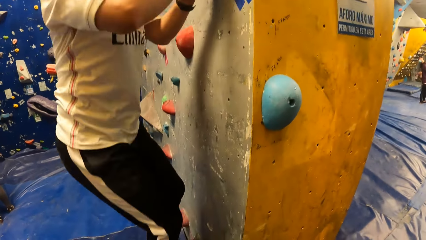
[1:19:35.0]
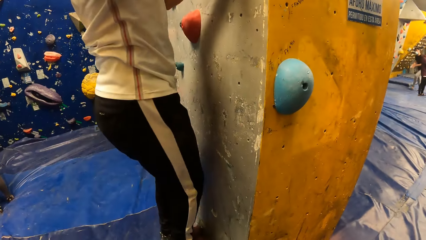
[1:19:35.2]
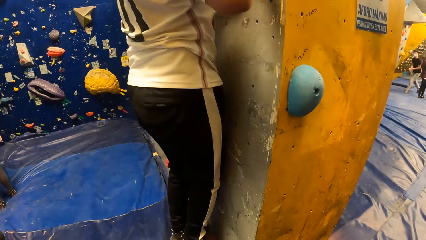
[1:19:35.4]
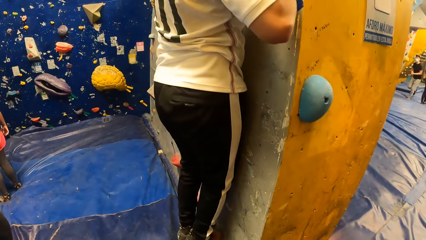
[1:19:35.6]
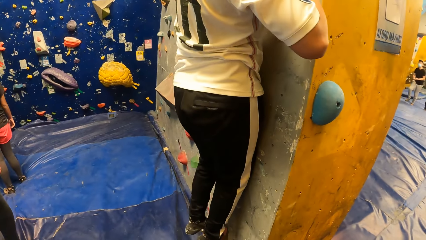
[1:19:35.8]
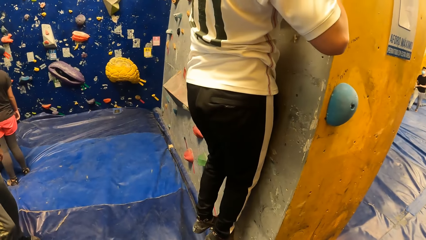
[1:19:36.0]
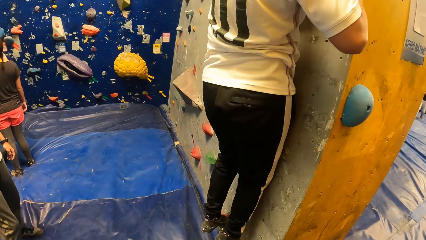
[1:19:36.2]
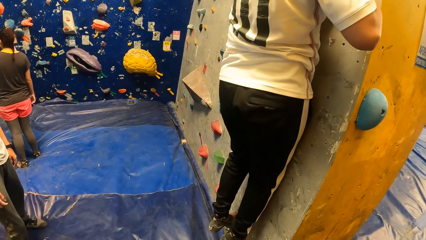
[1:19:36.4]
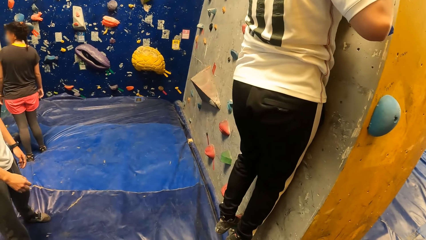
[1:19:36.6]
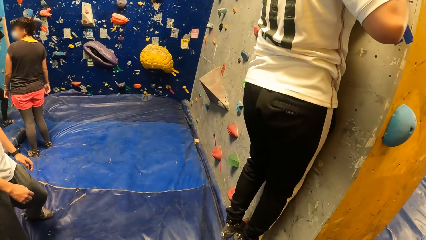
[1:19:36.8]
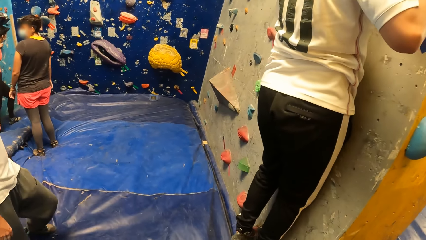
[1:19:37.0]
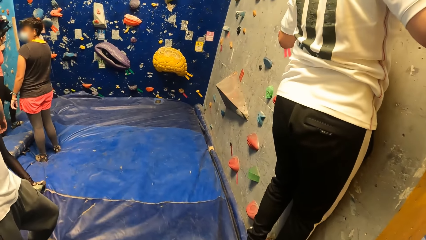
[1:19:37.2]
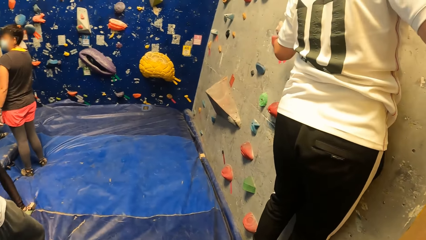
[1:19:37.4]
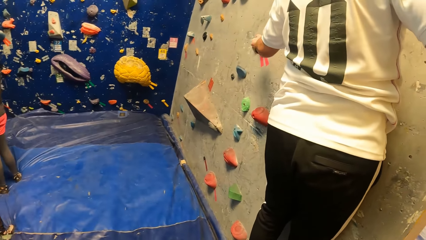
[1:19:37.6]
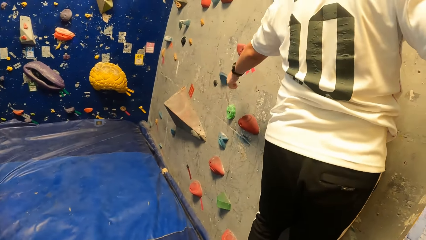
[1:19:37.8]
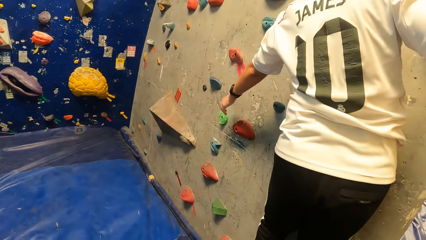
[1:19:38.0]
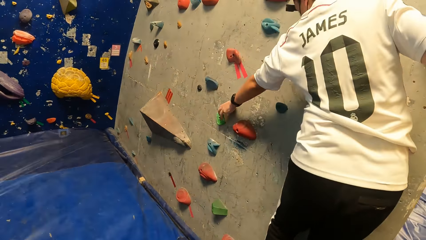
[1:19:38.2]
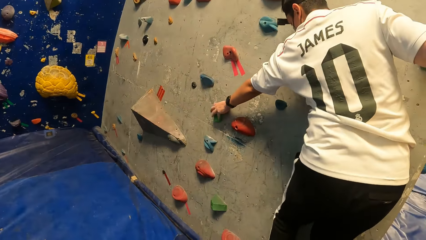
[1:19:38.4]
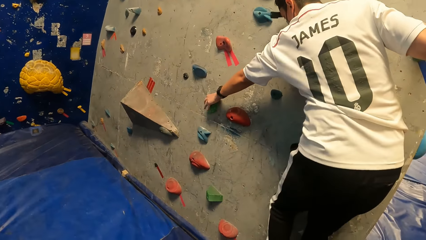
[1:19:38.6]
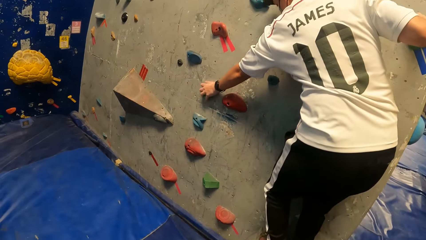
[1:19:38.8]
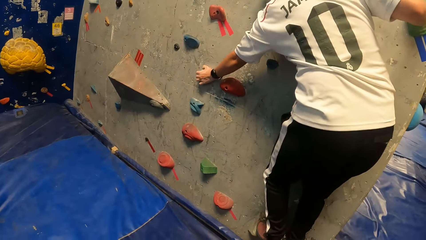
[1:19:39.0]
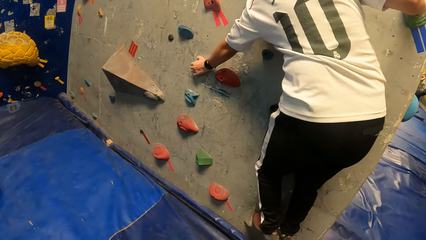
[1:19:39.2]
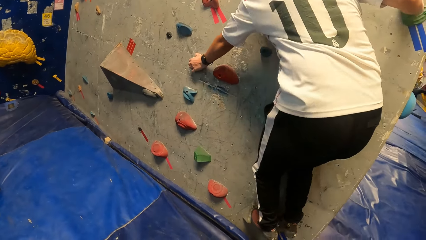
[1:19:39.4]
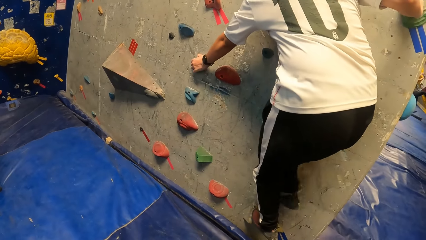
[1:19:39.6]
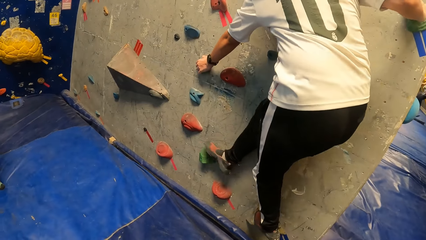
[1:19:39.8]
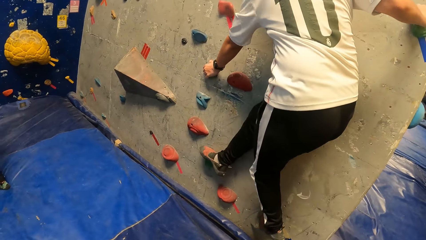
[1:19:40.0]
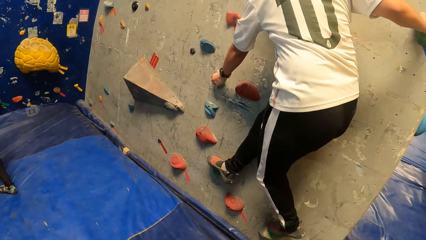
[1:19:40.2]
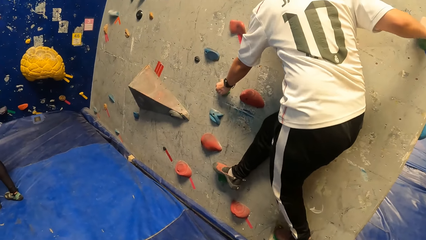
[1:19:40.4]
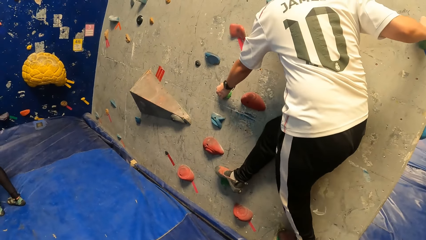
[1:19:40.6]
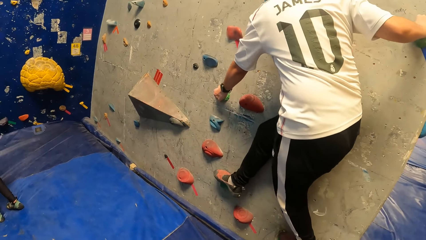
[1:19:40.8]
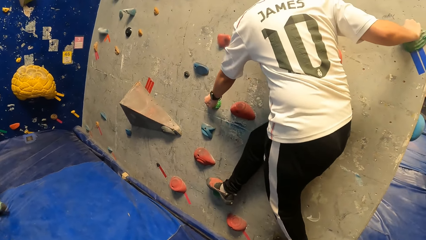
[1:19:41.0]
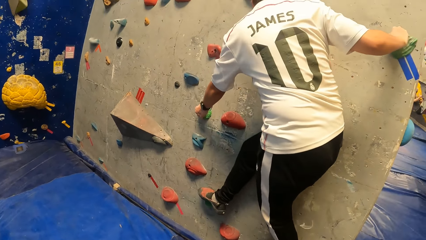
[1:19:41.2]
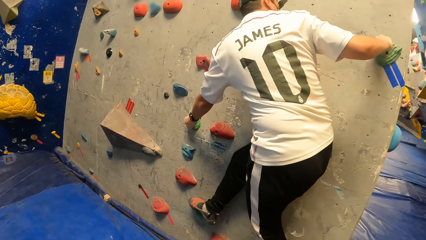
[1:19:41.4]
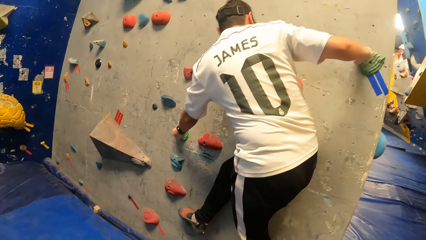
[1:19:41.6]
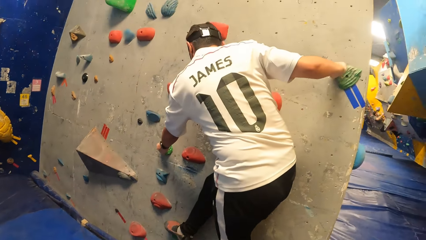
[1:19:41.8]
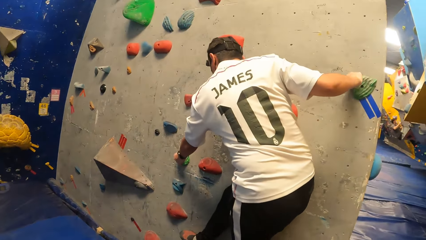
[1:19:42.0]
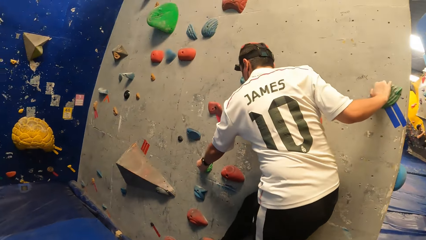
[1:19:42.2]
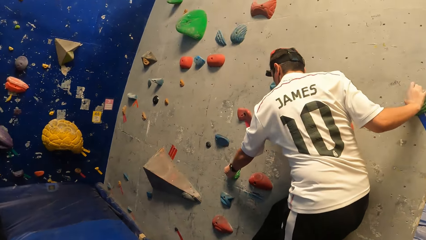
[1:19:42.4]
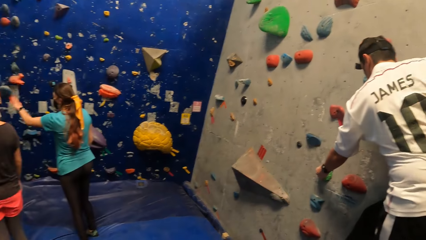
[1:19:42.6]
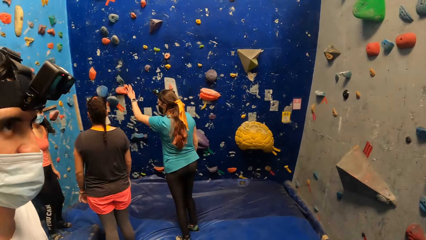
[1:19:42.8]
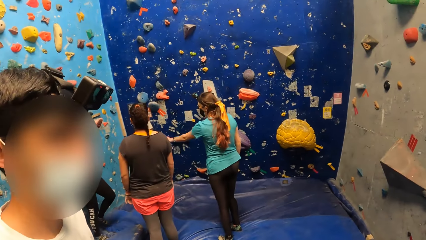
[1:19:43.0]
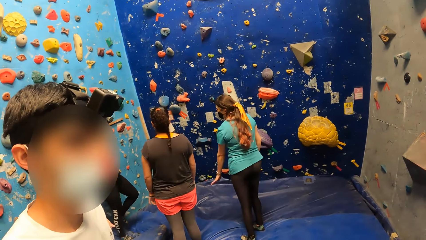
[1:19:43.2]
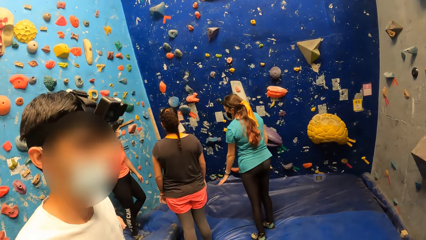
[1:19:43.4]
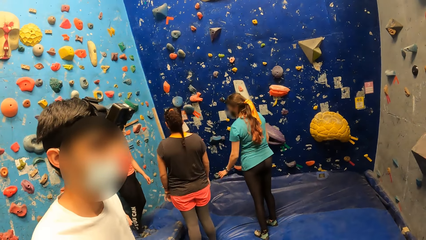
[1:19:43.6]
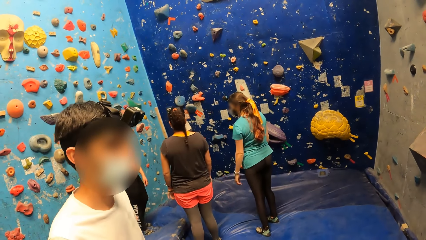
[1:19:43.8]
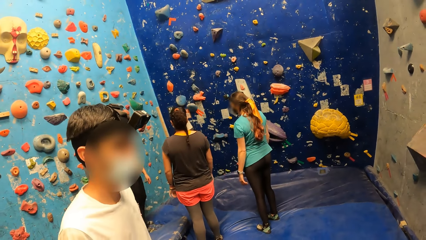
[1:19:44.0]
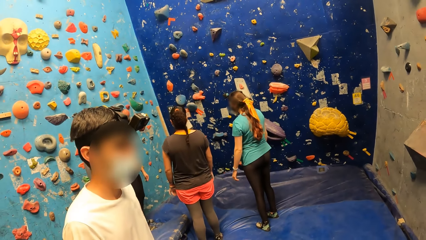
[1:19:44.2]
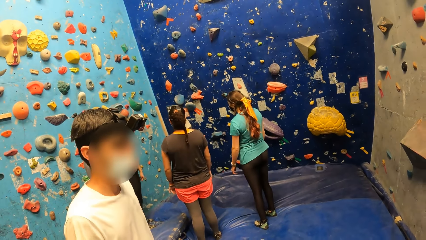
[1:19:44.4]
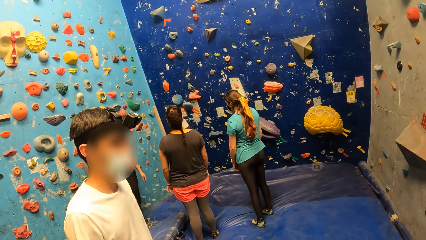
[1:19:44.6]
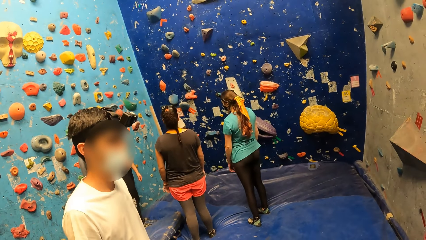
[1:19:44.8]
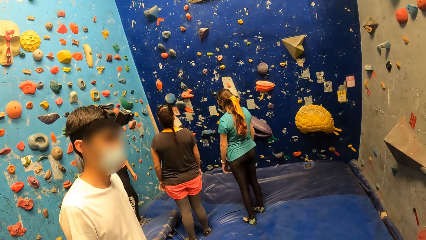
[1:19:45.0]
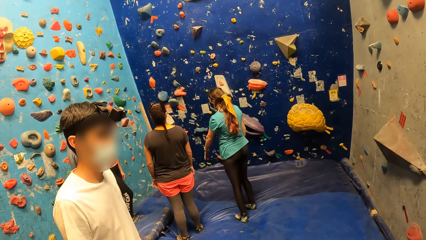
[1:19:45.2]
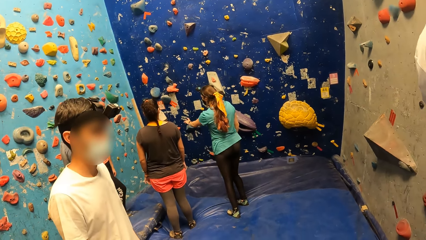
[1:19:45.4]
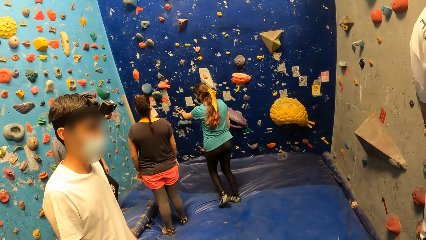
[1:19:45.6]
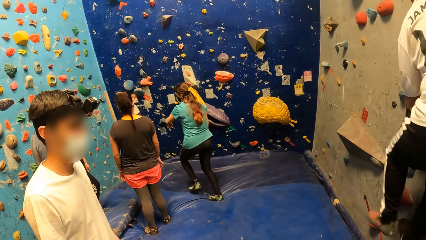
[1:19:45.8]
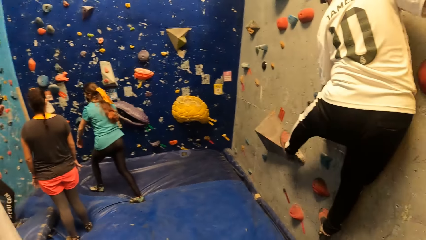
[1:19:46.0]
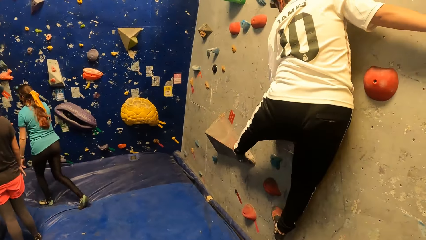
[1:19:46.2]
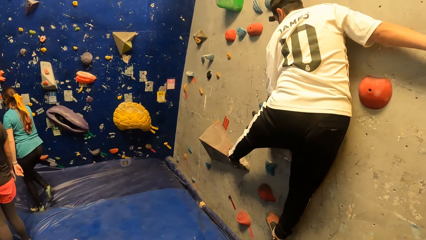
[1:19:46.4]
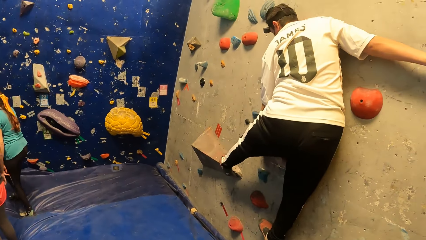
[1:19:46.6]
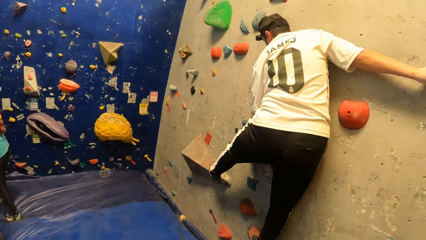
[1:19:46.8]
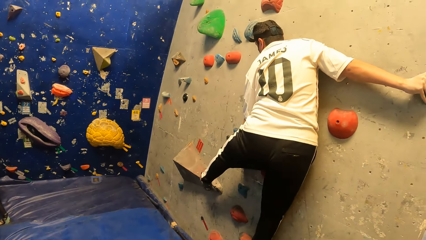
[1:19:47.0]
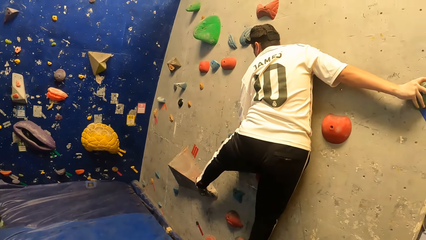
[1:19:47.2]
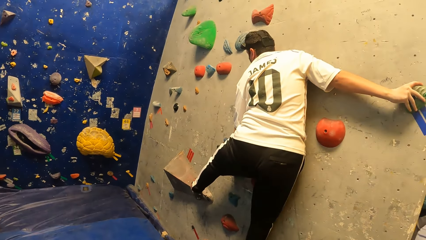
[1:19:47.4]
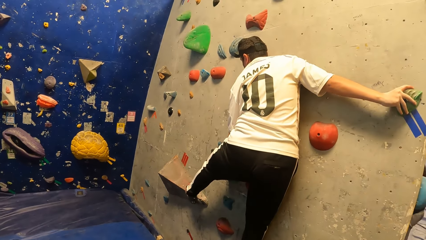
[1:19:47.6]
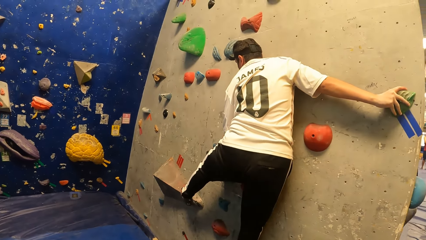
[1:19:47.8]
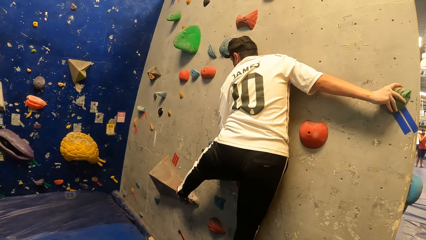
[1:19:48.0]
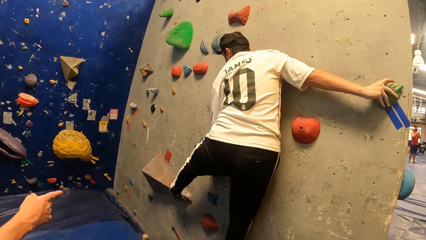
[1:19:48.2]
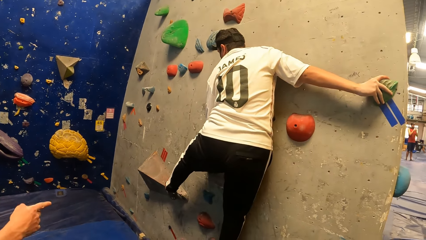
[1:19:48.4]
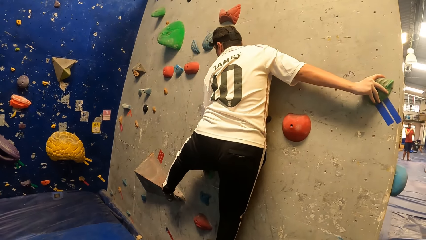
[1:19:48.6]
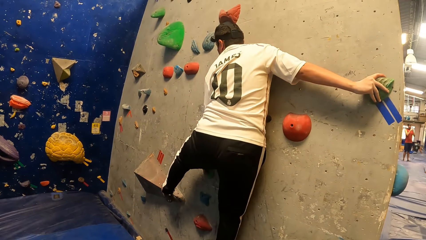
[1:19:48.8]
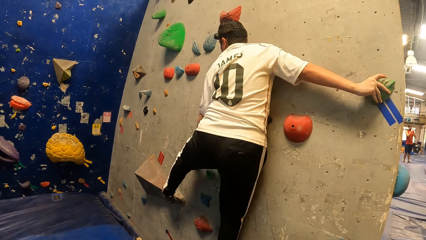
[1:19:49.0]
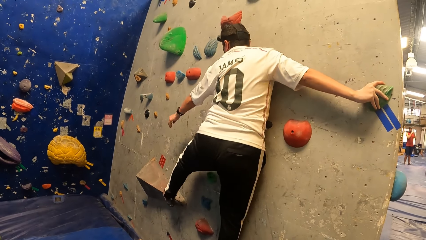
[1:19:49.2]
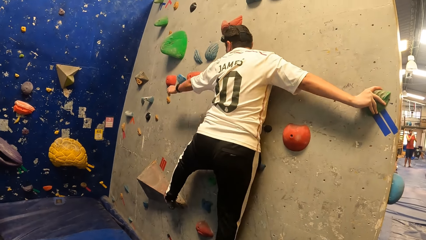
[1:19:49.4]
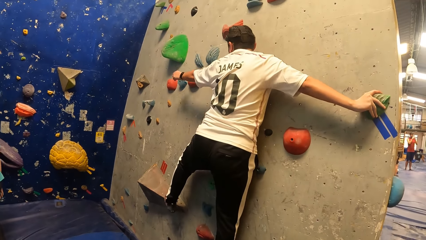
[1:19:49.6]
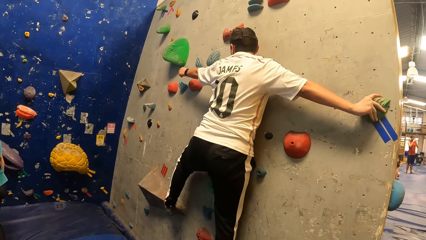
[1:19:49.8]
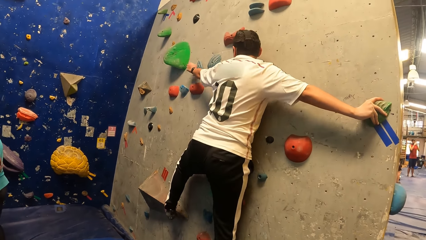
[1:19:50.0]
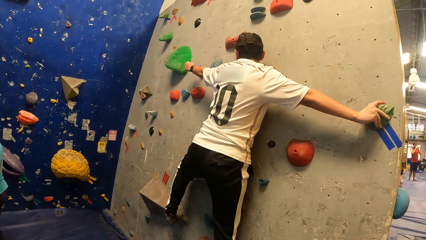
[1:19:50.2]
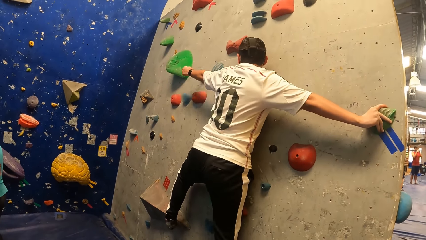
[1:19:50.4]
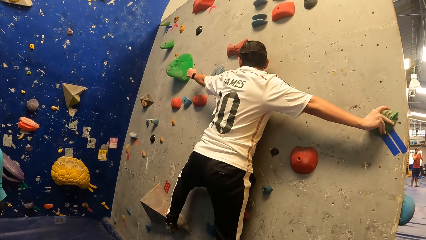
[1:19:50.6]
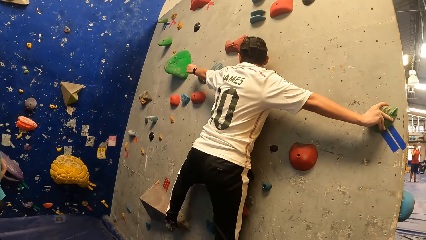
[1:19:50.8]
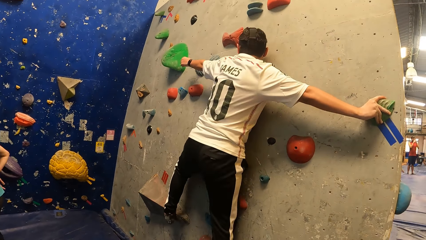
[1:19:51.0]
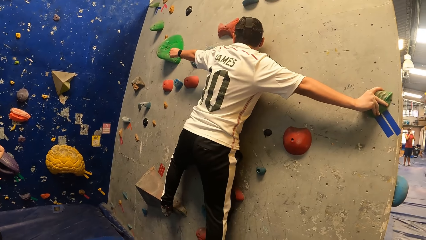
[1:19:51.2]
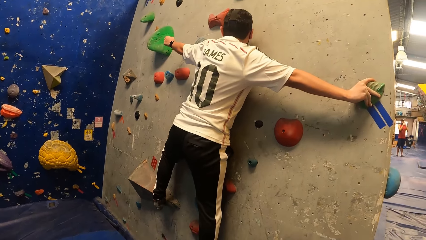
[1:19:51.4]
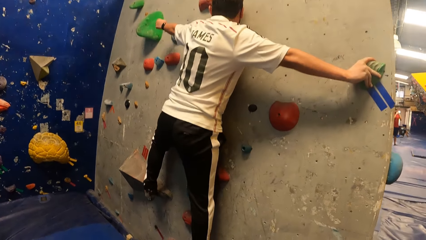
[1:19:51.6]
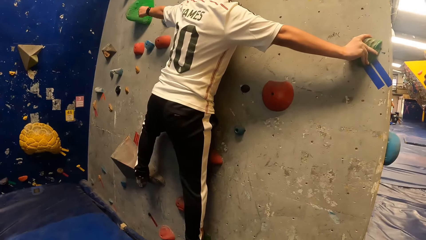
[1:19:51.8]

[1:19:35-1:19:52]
The camera wearer moves around the room. They look around the room. A man climbs the climbing wall. Another man interacts with the first man at the wall climbing centre.
